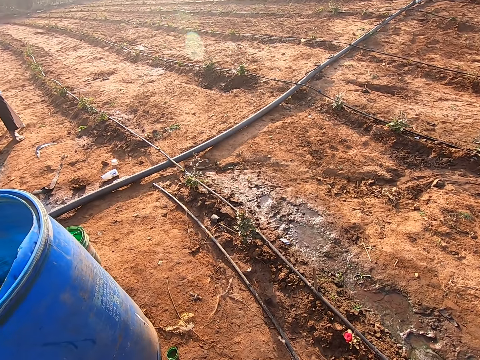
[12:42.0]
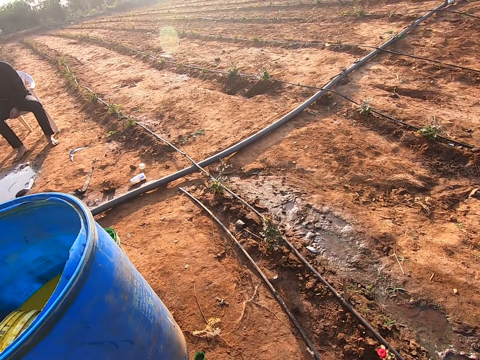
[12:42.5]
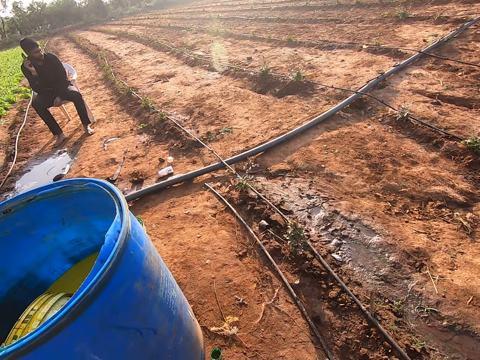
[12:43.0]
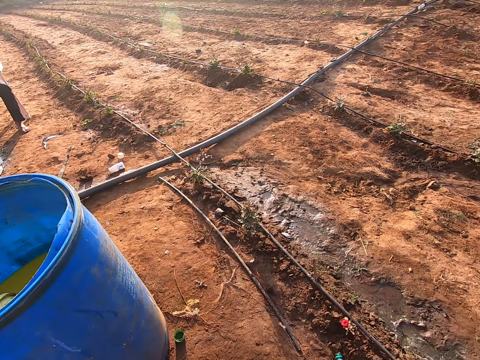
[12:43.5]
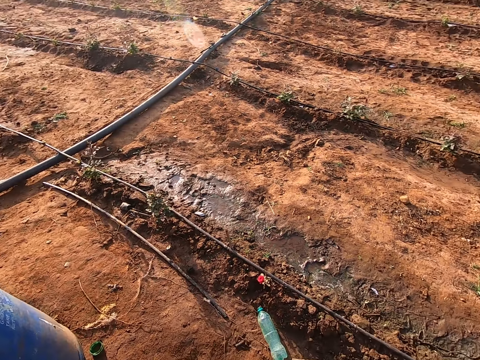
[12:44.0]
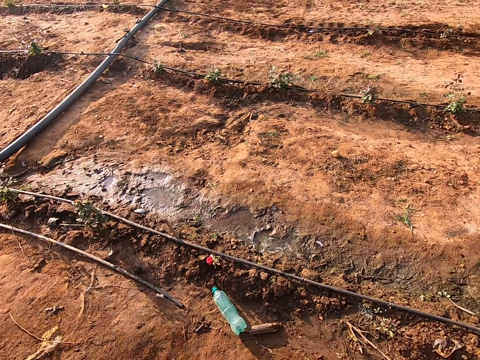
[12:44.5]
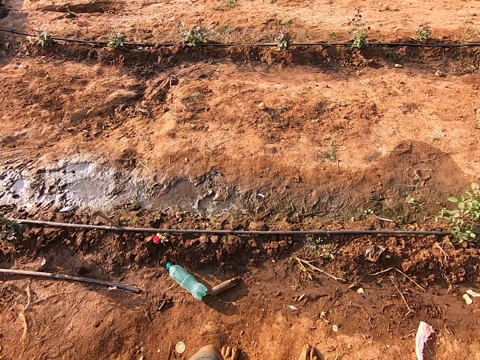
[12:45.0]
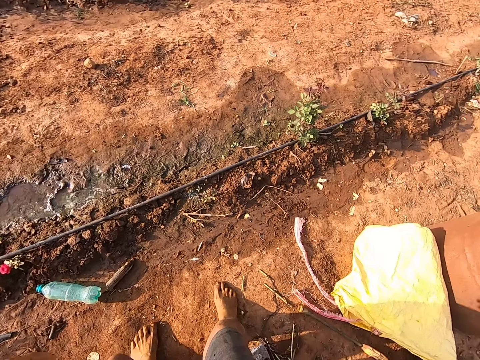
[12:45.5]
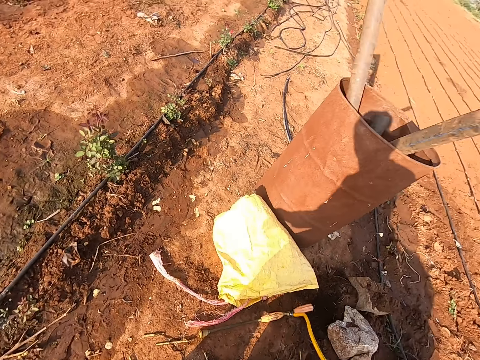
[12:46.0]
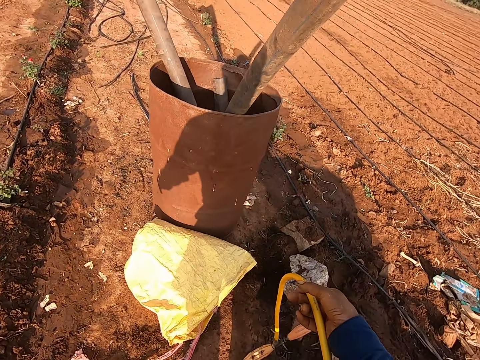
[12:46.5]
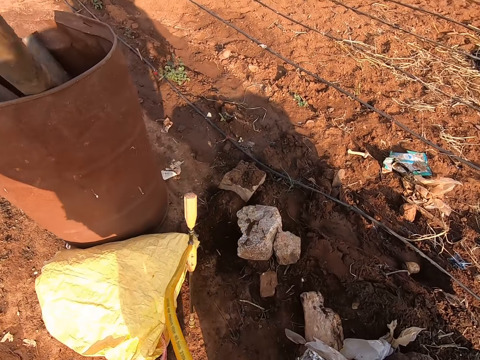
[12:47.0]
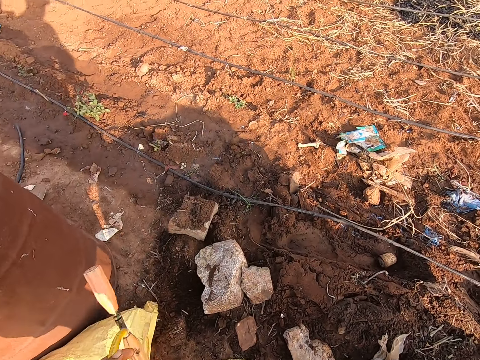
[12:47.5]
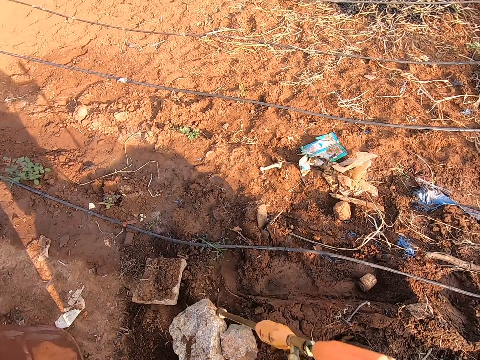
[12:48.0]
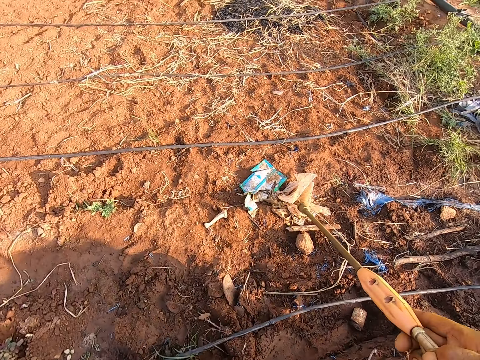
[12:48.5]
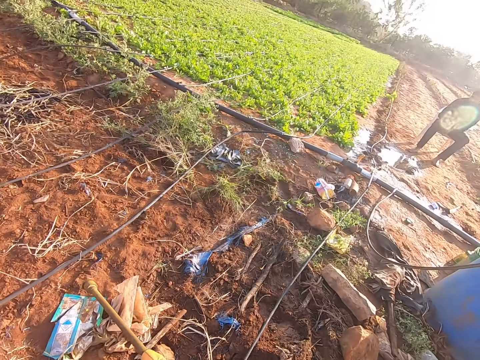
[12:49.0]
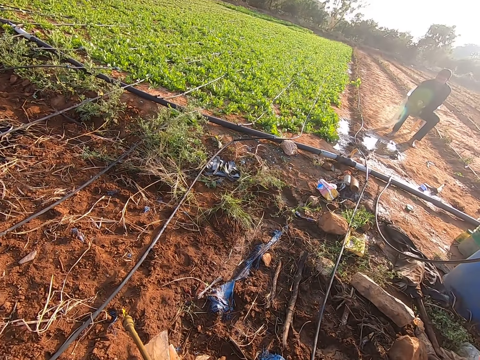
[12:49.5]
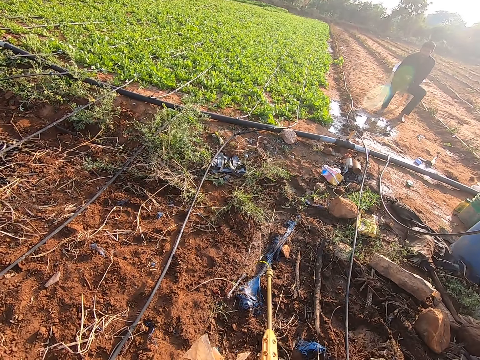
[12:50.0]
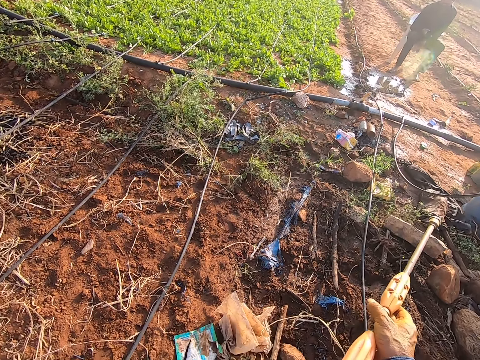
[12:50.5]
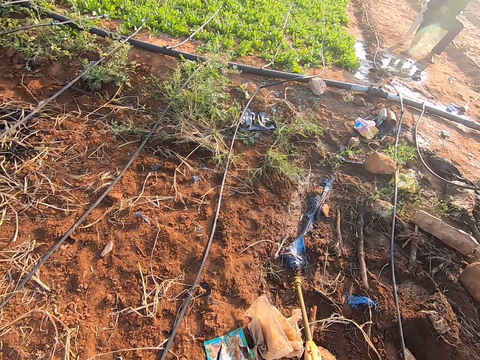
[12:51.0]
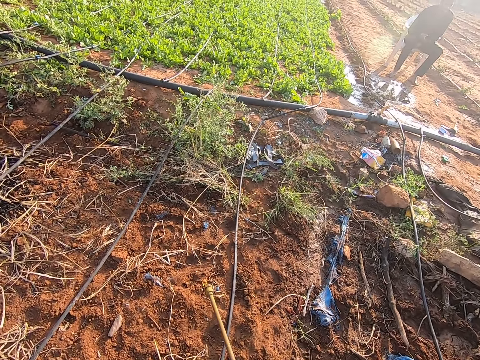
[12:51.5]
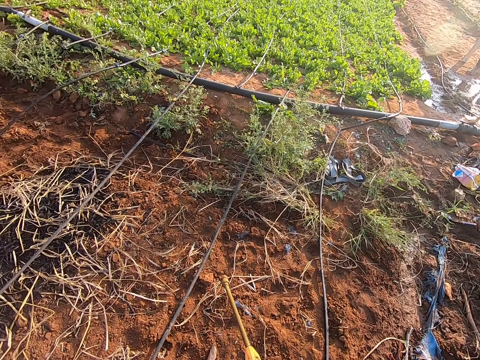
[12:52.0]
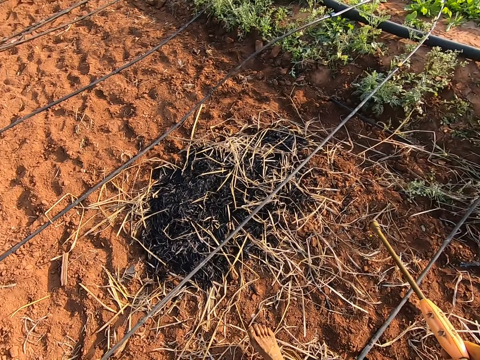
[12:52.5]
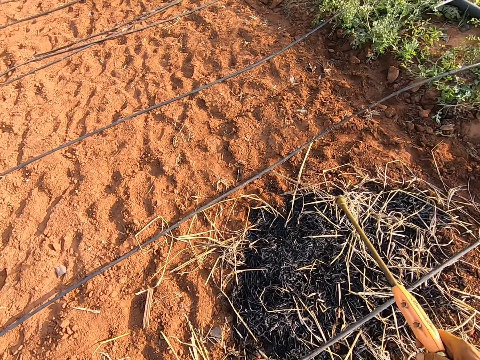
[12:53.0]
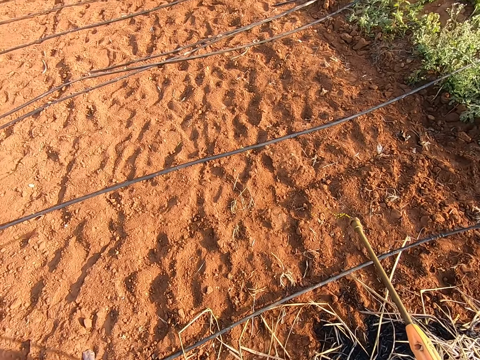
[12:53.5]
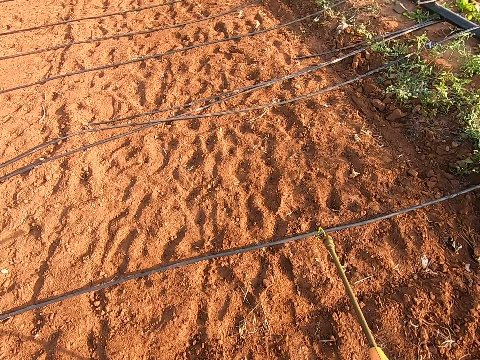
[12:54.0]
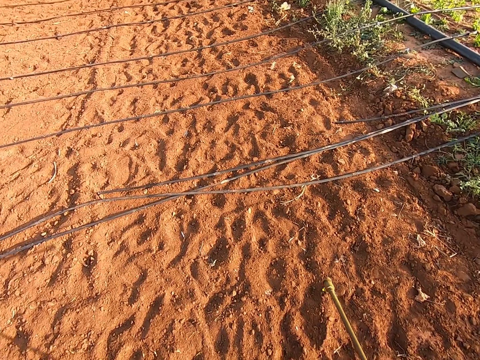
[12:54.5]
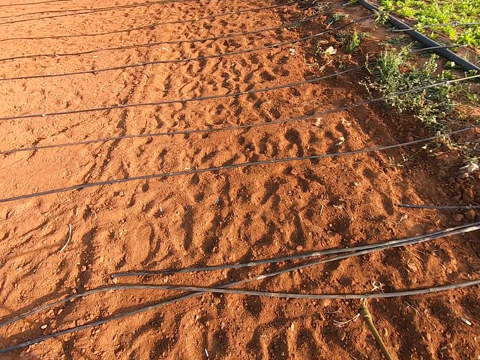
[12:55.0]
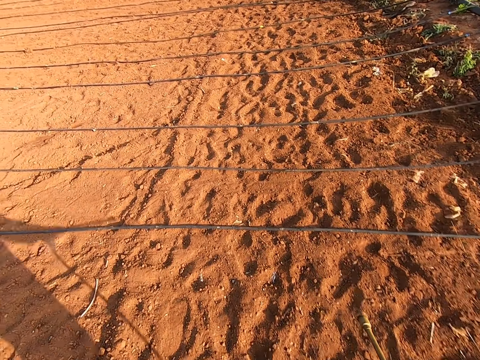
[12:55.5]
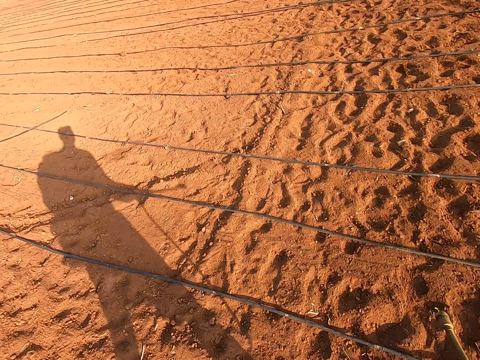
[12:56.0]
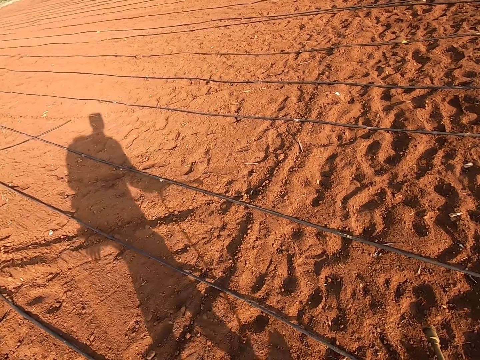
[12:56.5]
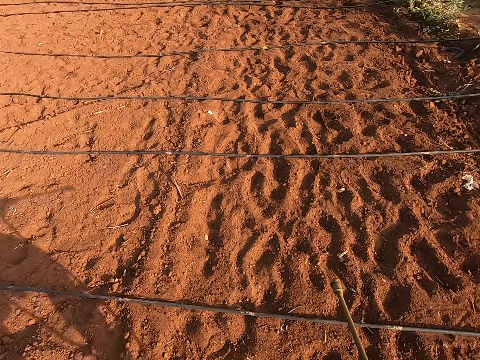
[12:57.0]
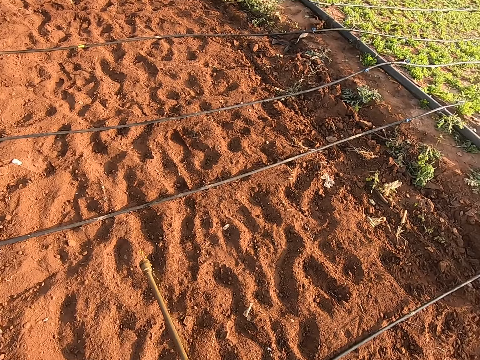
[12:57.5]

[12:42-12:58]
The camera wearer speaks to a man. He moves around. He pulls the sprayer gun from the ground with the hose in both hands. He walks to the farm. He speaks to the man. He sprays the farm with insecticide in the backpack sprayer with the sprayer gun in his right hand. He walks around.

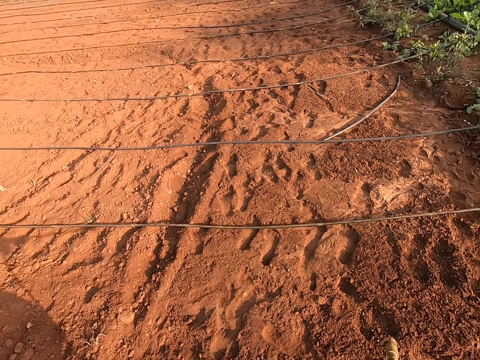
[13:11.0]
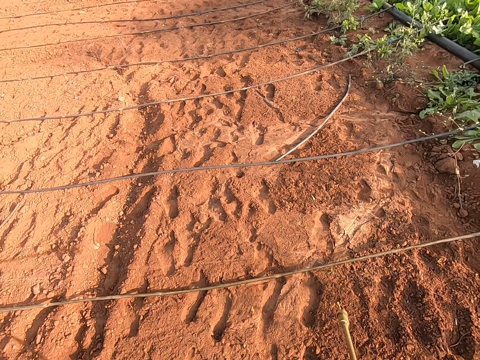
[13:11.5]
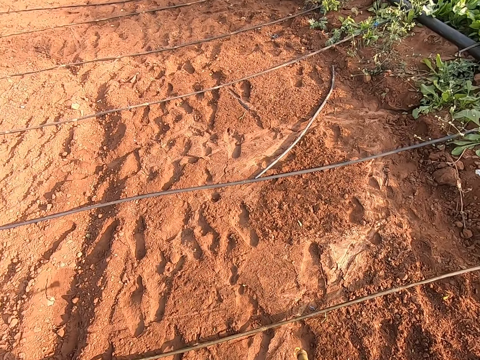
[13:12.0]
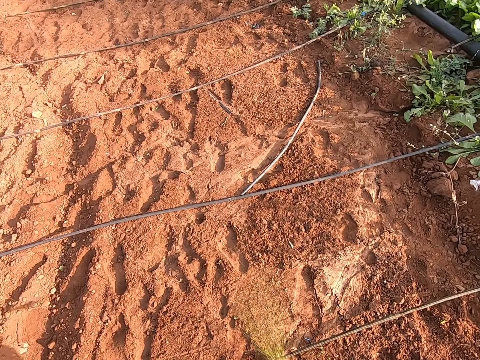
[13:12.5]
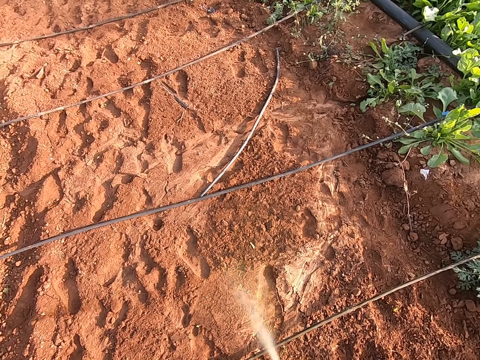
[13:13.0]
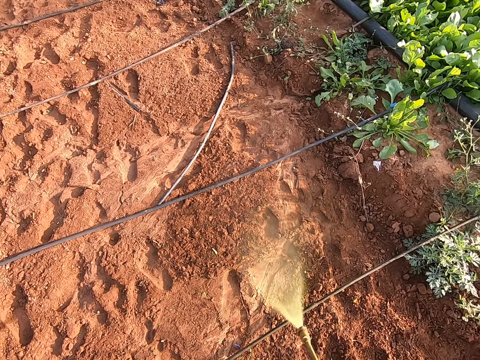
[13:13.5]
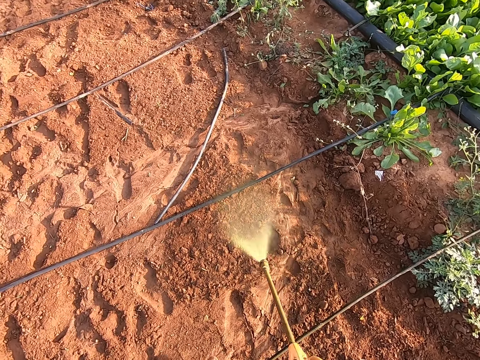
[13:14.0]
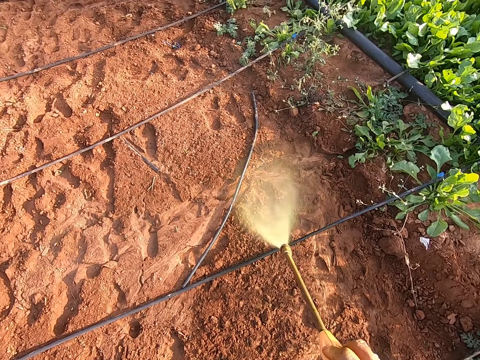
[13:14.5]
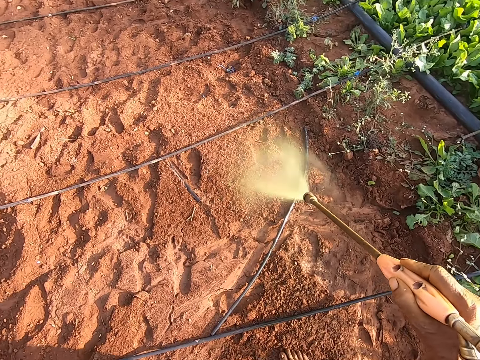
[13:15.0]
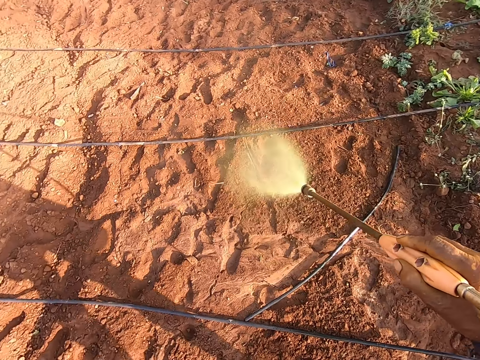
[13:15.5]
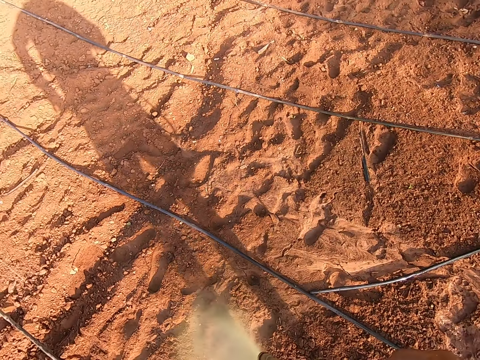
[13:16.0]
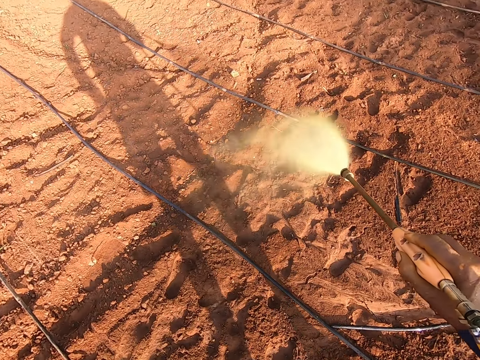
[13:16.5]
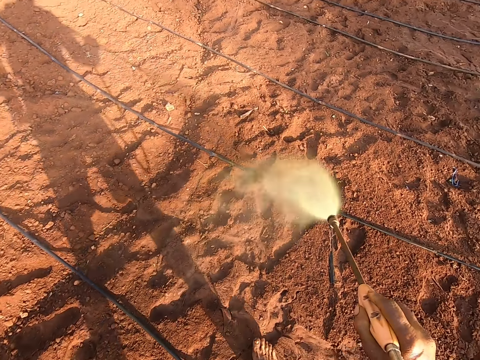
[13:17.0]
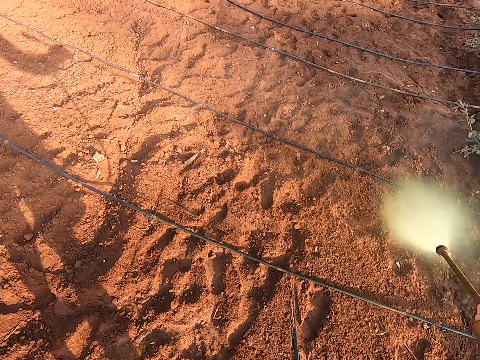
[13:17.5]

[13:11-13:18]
The camera wearer sprays the soil.

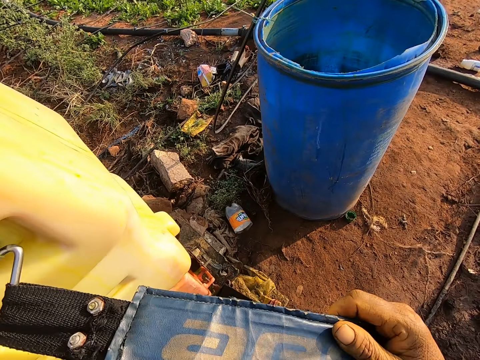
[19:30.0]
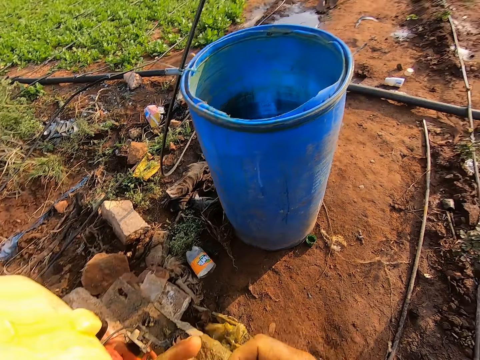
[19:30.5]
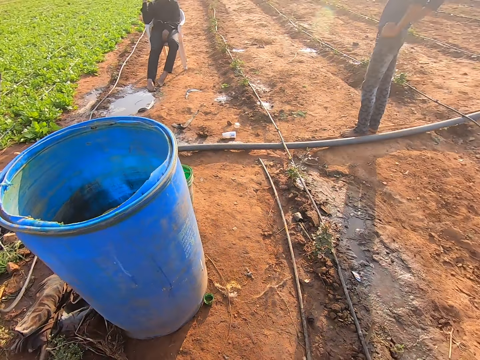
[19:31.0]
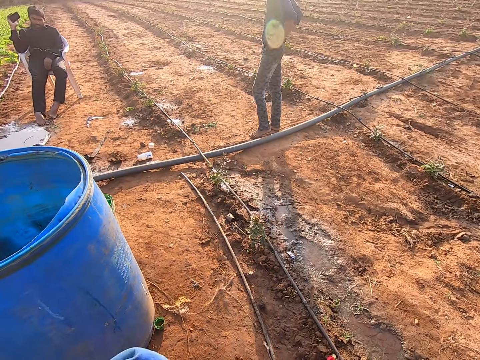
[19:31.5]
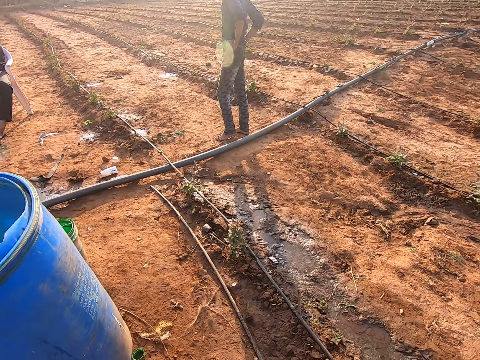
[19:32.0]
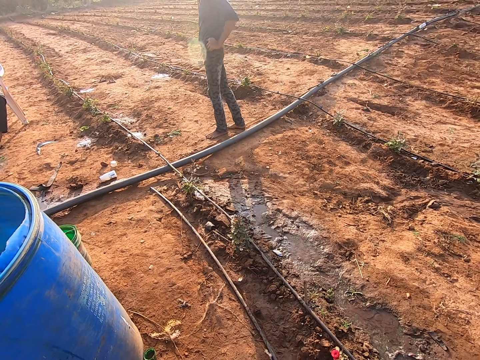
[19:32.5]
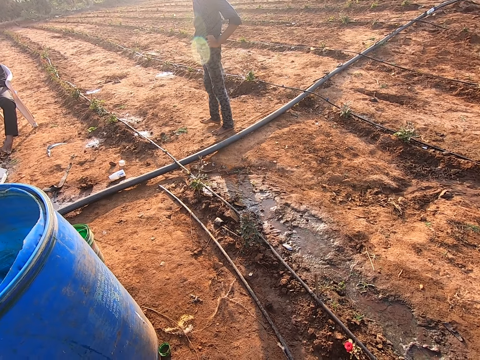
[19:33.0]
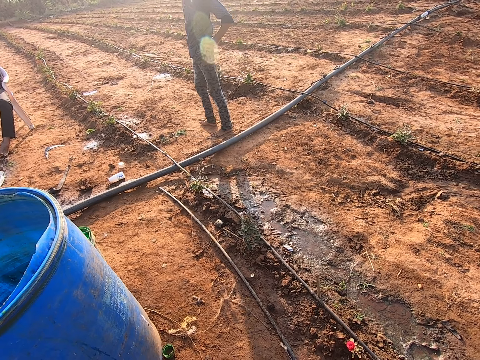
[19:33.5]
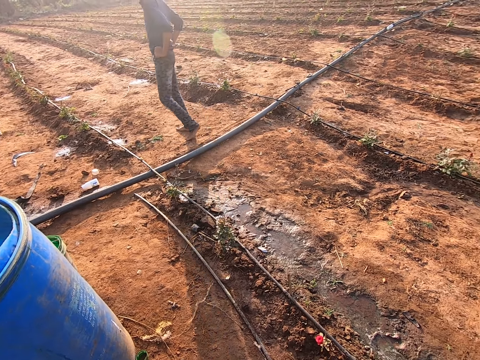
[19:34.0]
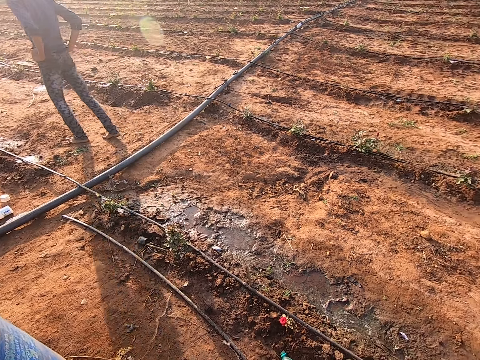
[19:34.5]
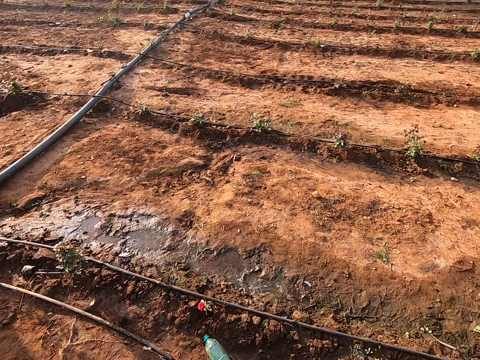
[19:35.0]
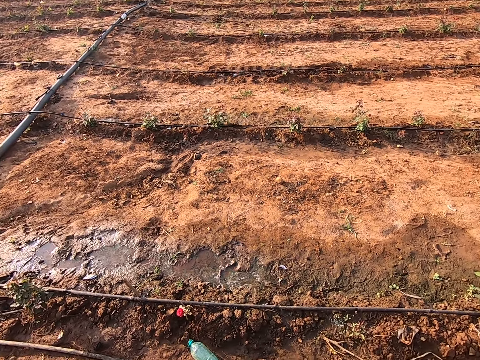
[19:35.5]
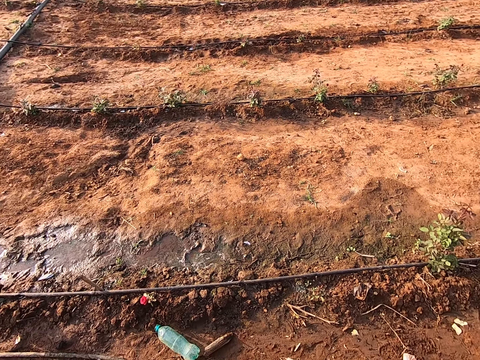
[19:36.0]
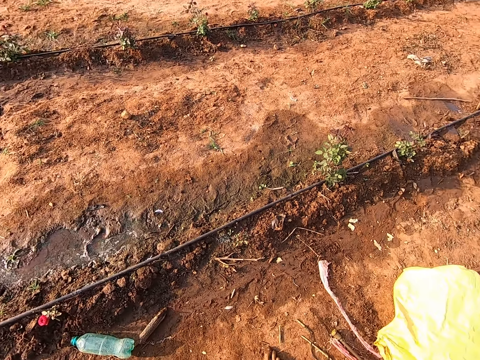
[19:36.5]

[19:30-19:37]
The camera wearer holds the farmguard sprayer. The man converses with the camera wearer. The camera wearer wears the knapsack sprayer in his back. The man walks away. The camera wearer looks around the farm.
